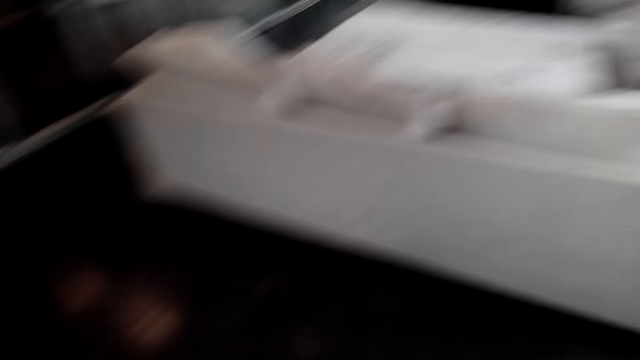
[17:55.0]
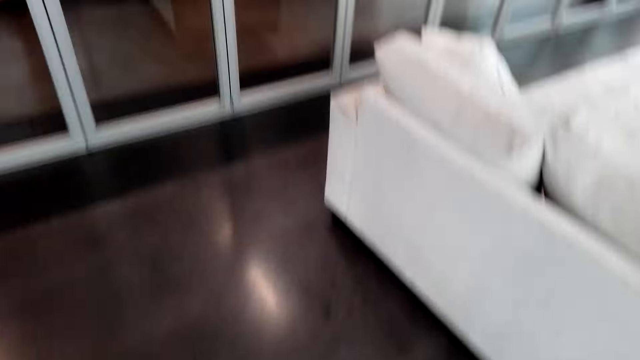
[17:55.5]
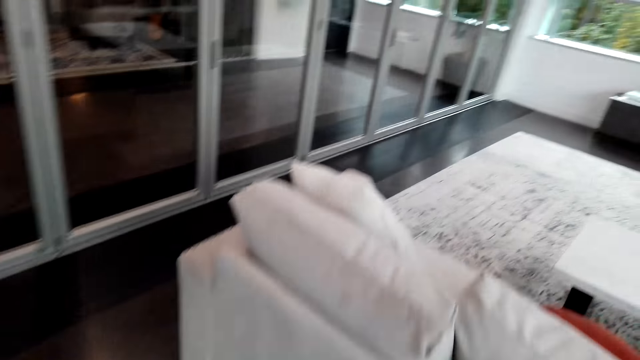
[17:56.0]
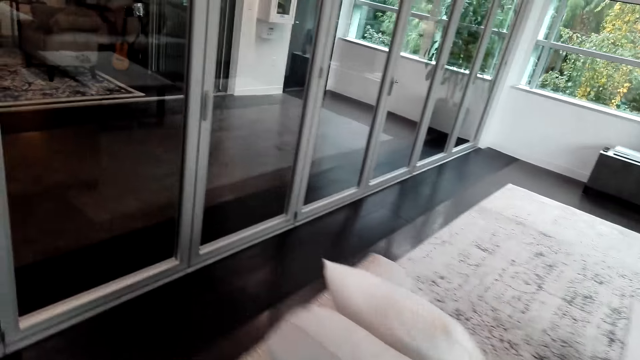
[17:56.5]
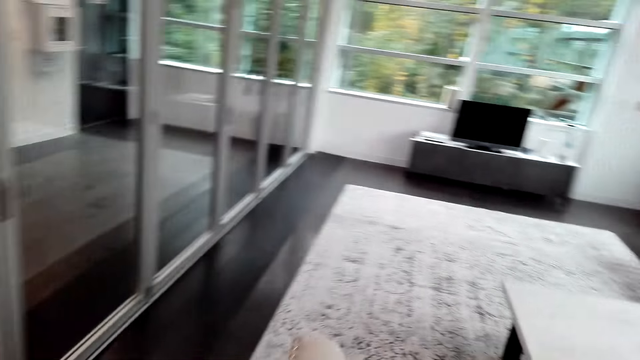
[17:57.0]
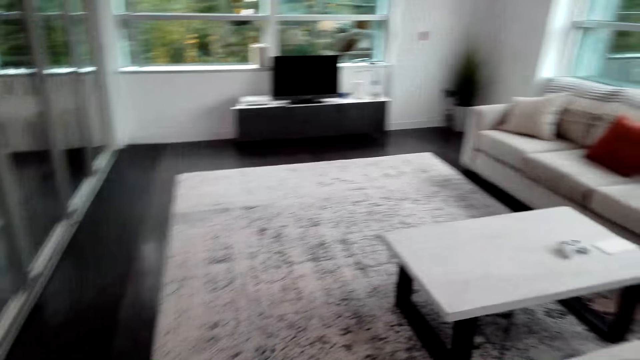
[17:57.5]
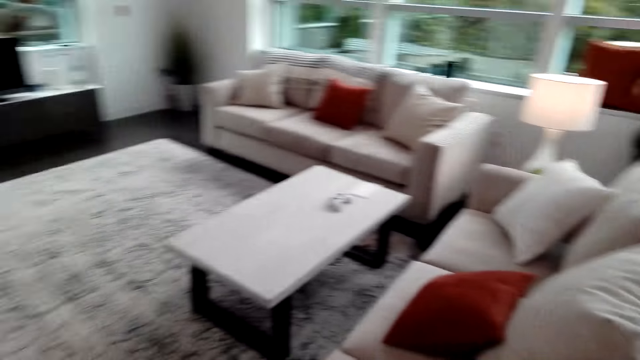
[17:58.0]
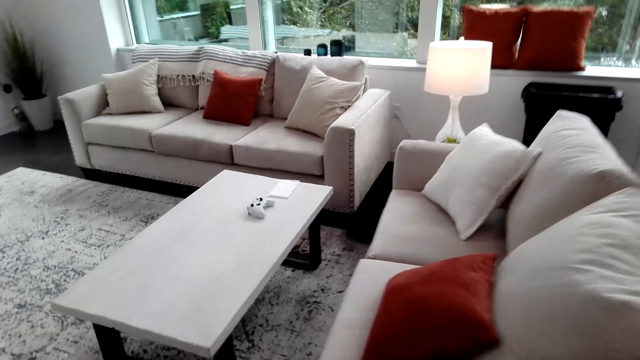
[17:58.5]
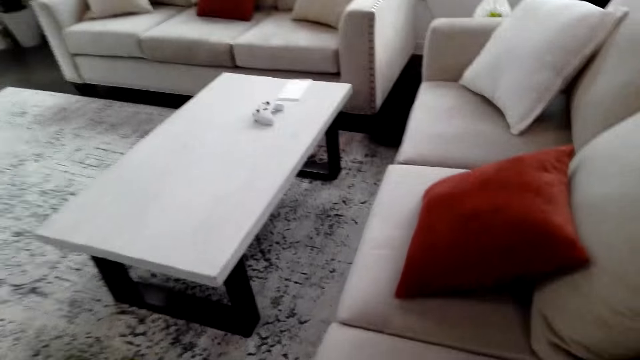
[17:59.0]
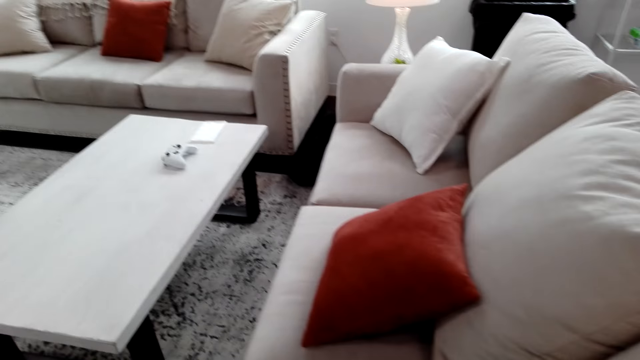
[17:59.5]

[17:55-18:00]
The camera wearer walks in the room.

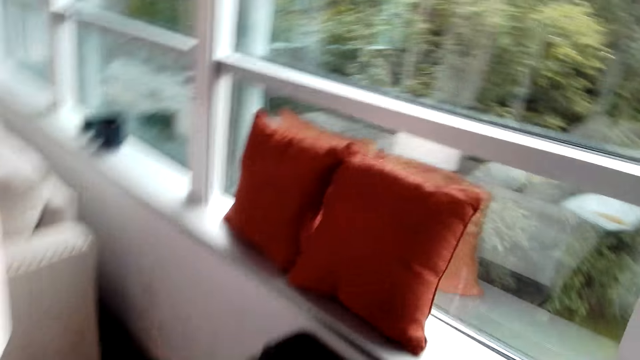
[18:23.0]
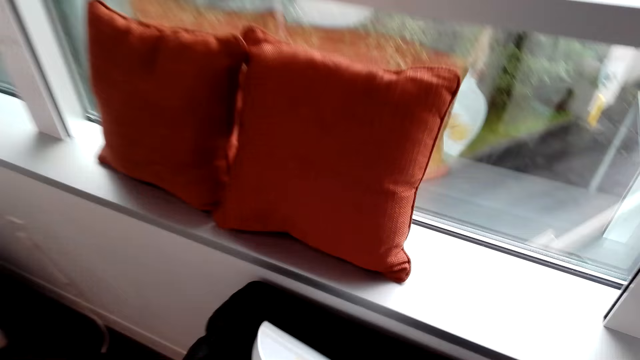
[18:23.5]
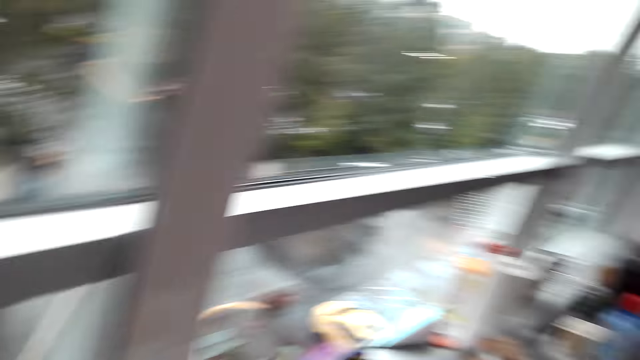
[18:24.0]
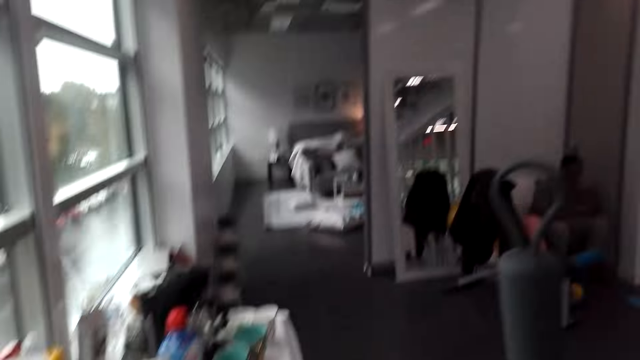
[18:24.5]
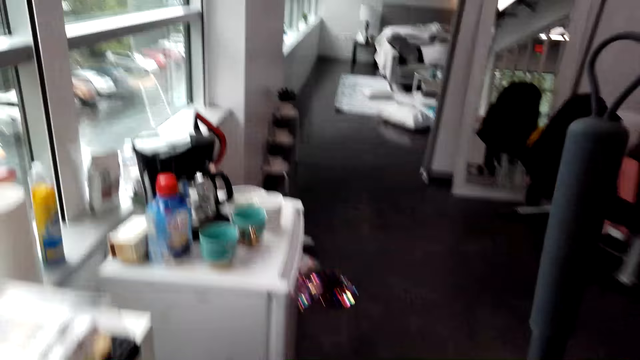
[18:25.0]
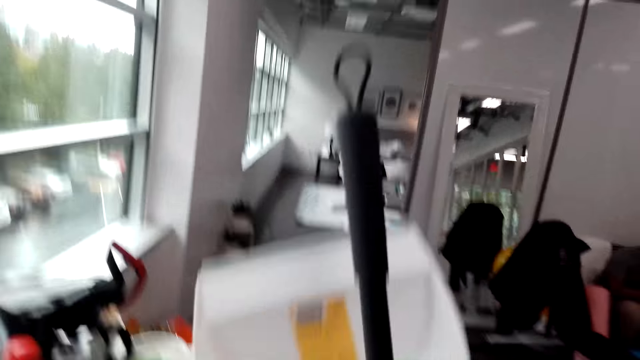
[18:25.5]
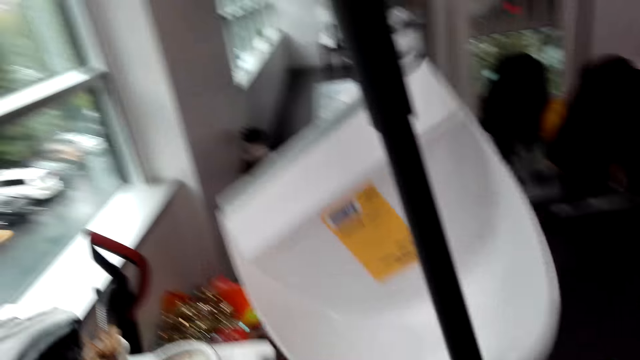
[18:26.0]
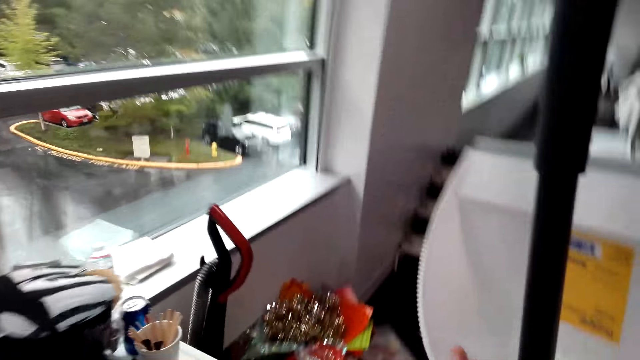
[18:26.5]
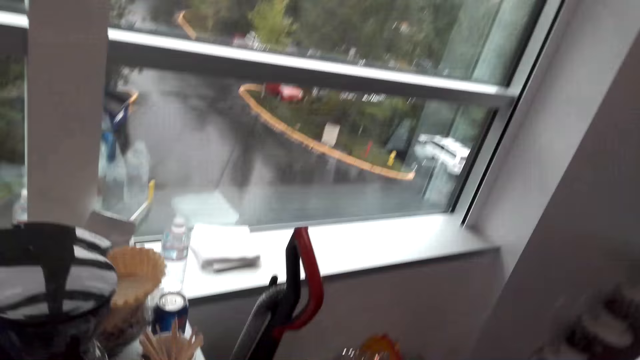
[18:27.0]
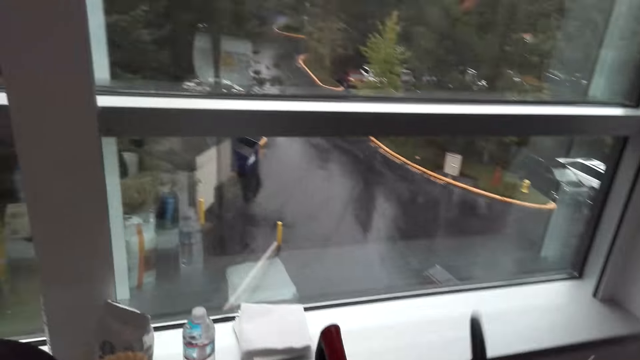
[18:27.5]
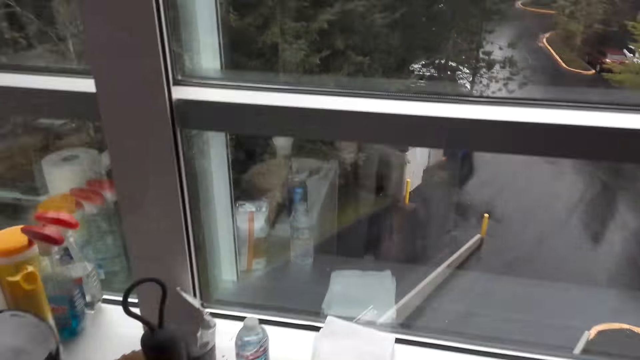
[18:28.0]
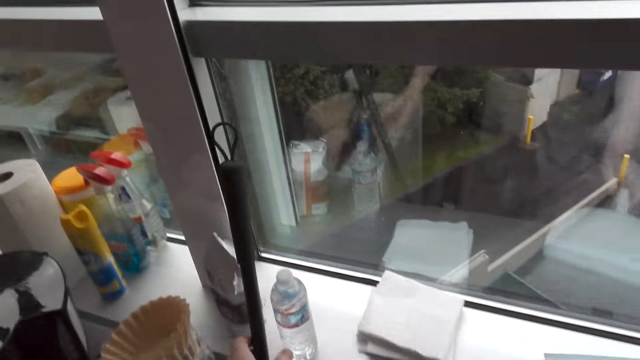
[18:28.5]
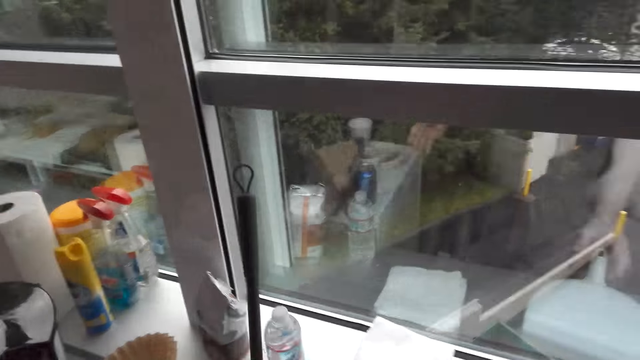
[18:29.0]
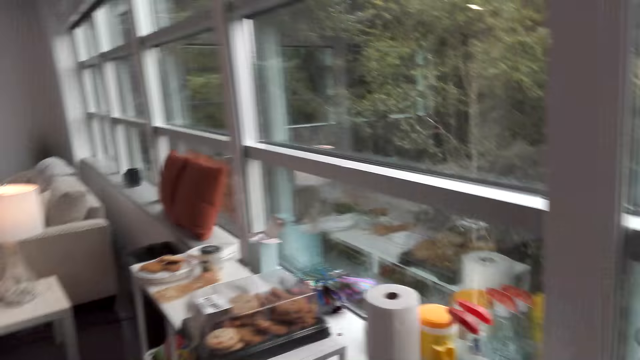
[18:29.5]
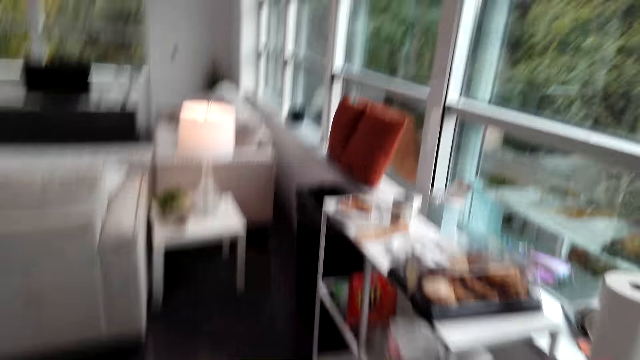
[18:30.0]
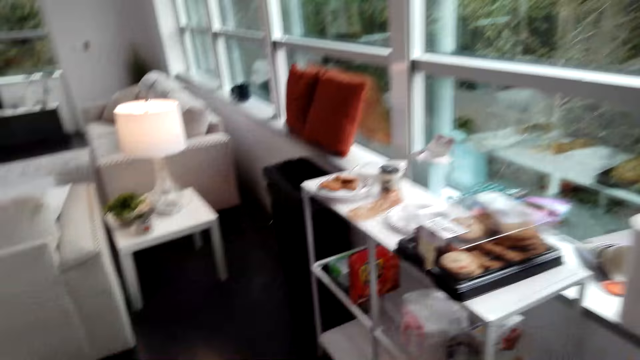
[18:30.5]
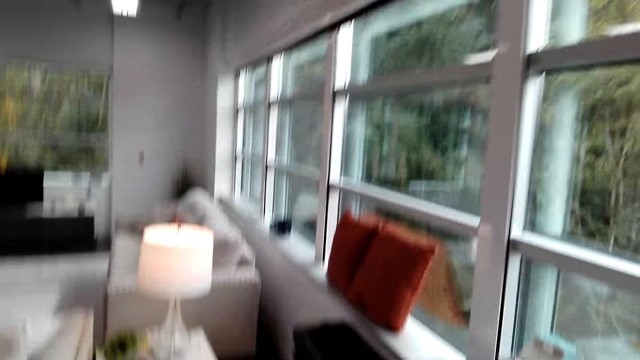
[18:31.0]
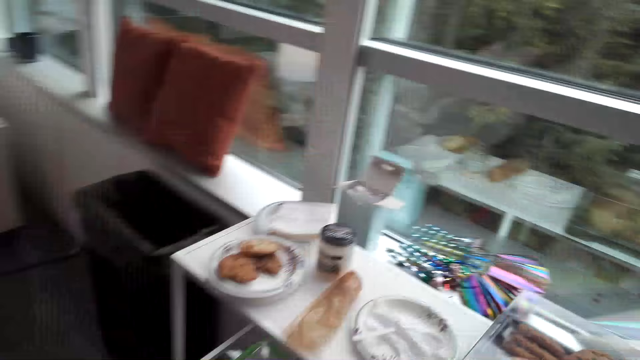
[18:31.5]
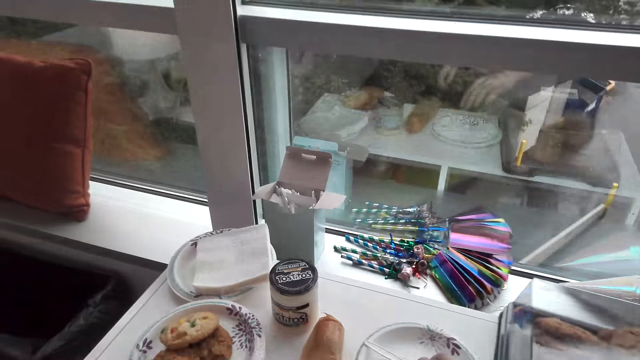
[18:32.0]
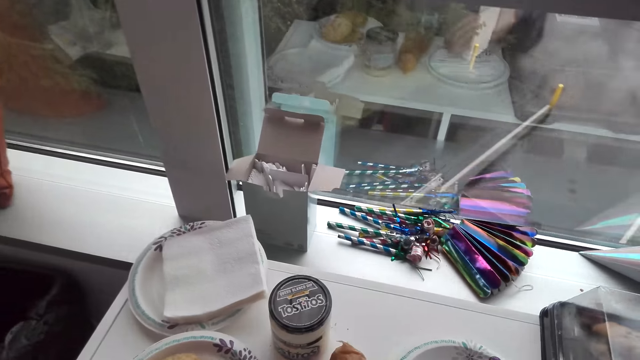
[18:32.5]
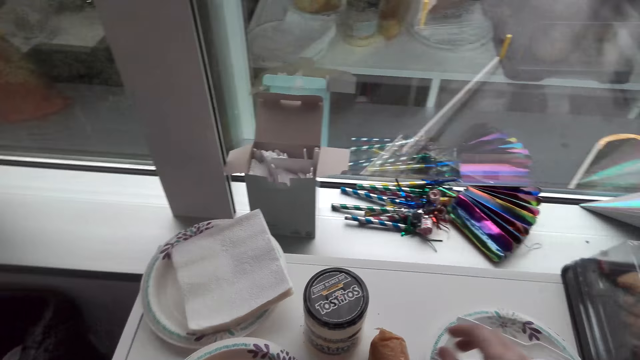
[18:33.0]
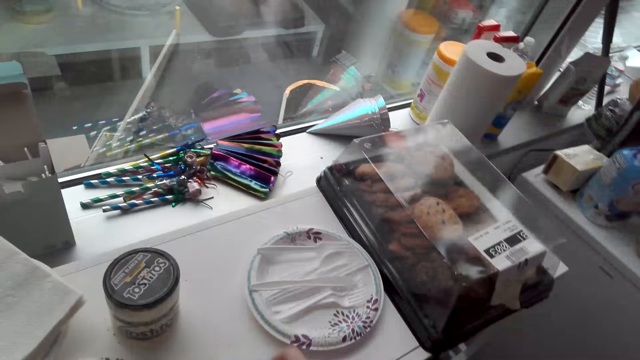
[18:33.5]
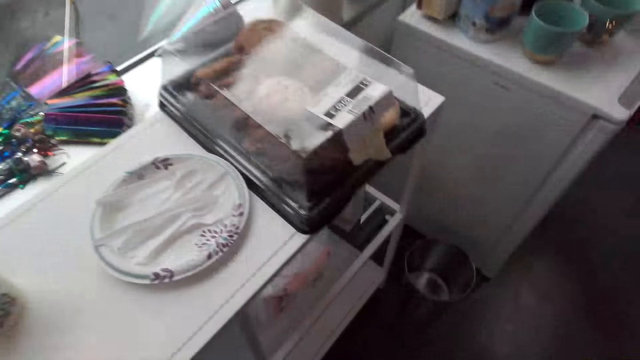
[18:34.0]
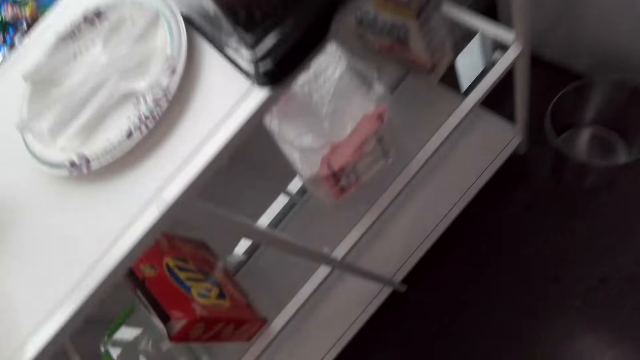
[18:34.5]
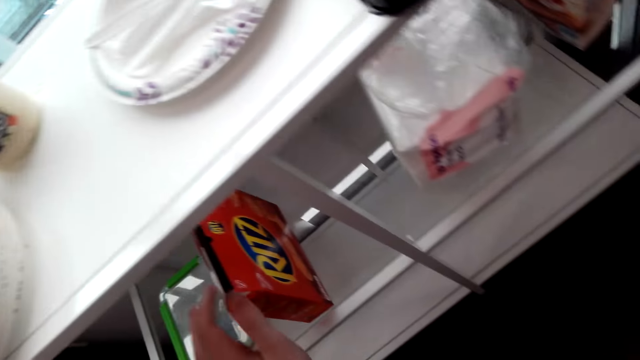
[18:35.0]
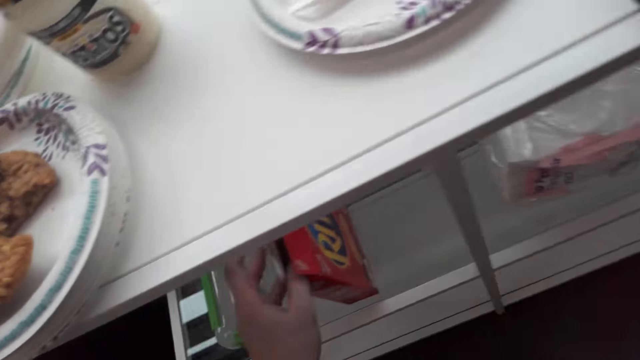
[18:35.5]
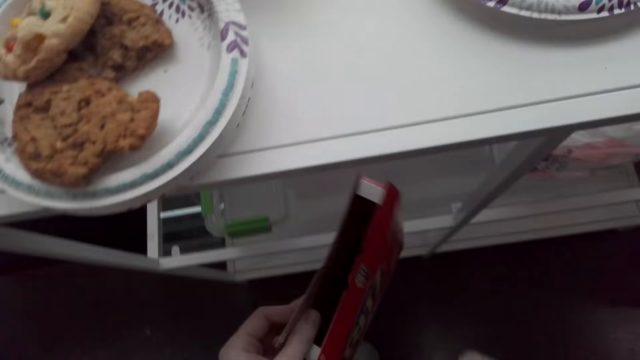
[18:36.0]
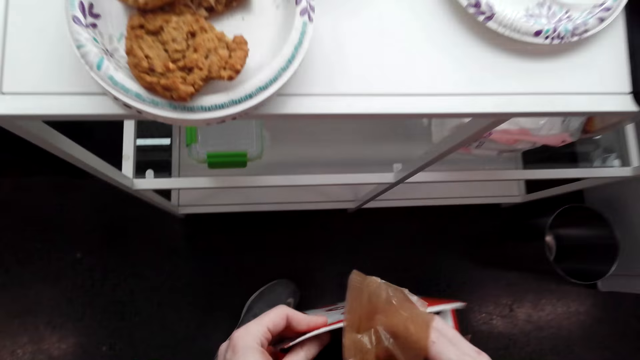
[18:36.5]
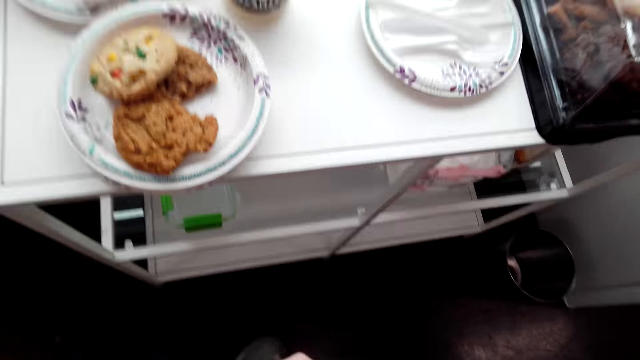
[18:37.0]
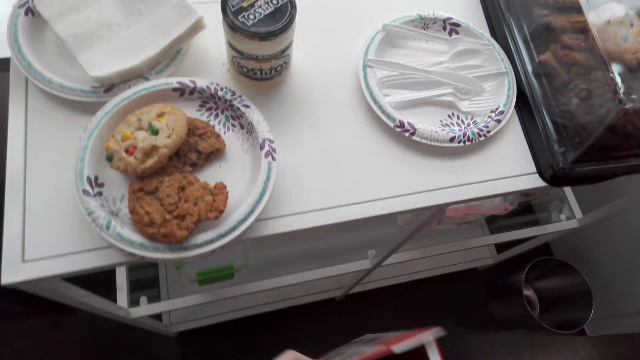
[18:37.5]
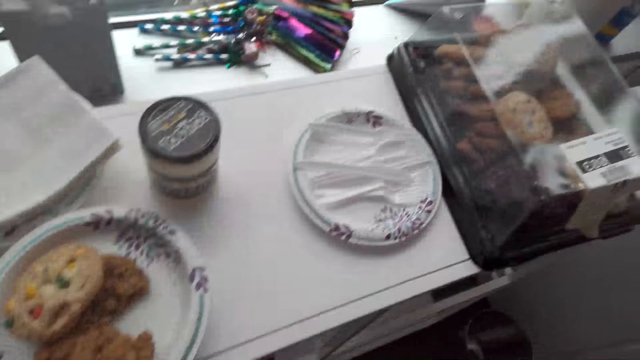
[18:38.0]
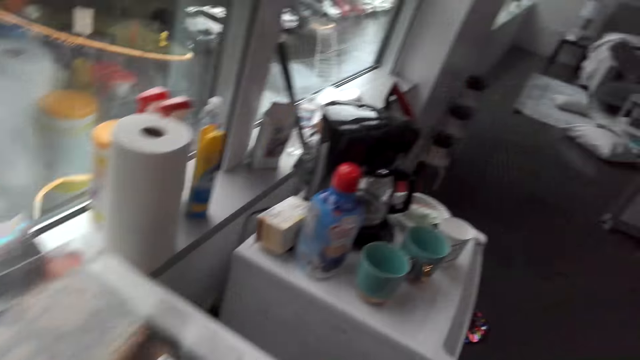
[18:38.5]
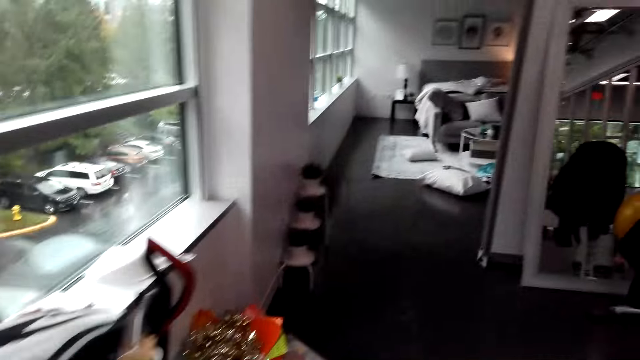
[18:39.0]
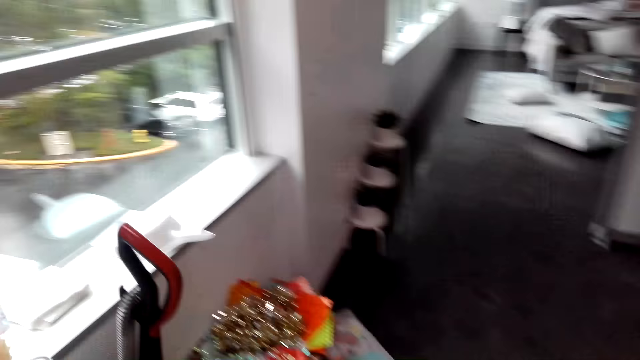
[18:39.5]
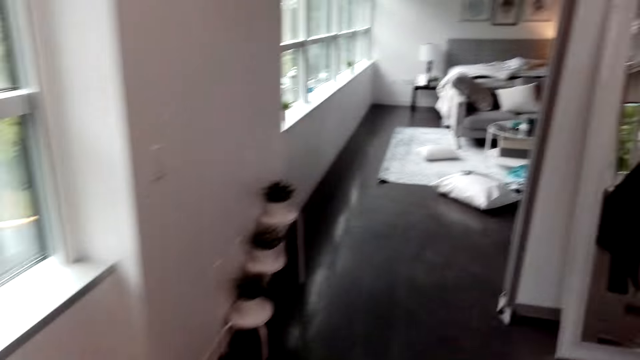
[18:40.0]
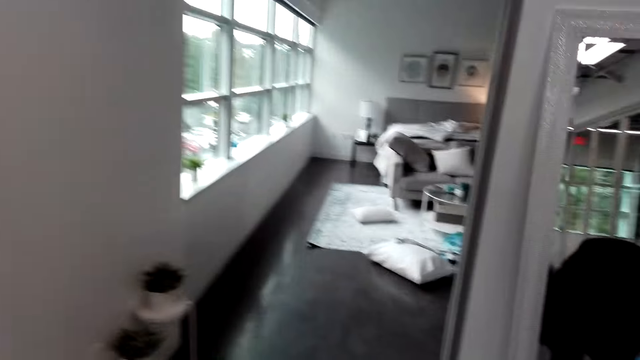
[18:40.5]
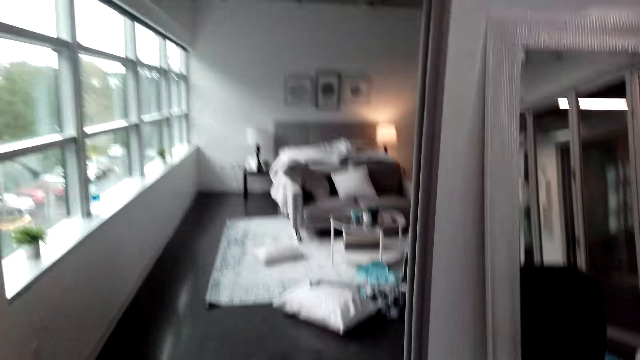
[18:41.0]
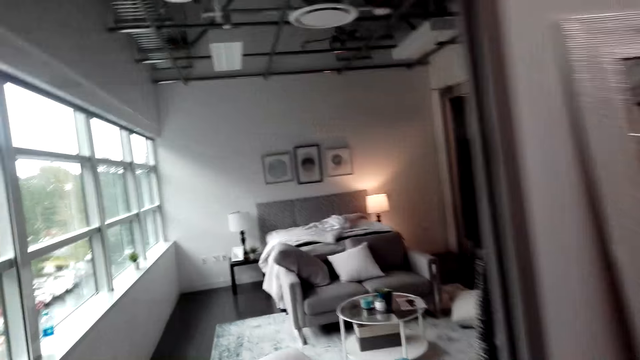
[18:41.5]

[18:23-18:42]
The camera wearer puts the dirt in the dustbin. They walk in the room. They put the dirt collector and the push broom on the floor. They walk in the room. They pick a Ritz snack cracker from the table. They pick a Ritz snack box from the shelf. They insert the Ritz cracker into the snack box. They put the box of Ritz snacks in the shelf. They walk to the bedroom.
